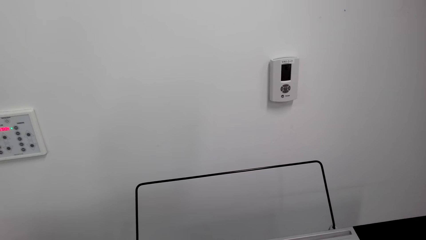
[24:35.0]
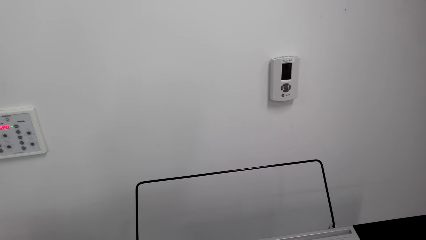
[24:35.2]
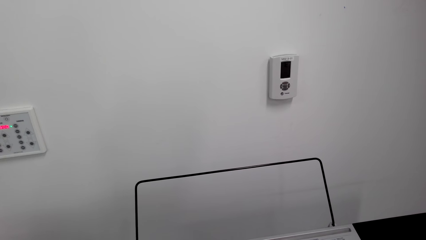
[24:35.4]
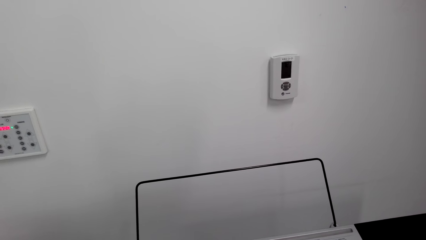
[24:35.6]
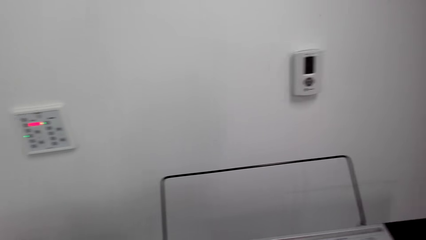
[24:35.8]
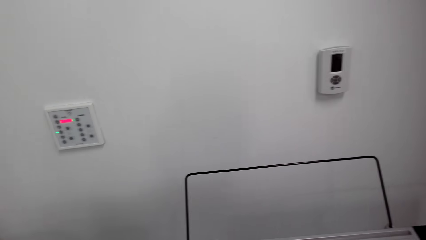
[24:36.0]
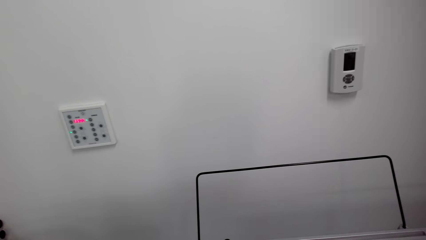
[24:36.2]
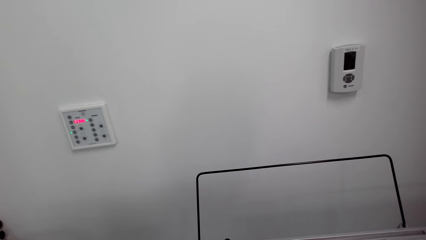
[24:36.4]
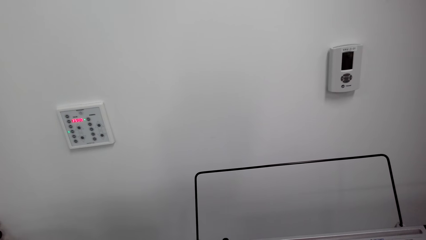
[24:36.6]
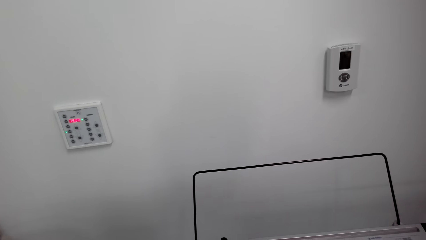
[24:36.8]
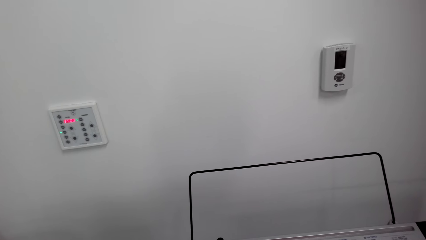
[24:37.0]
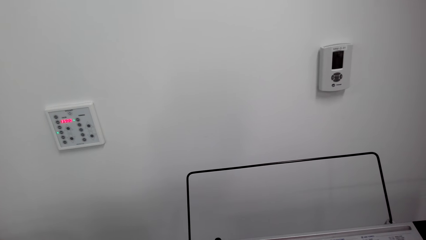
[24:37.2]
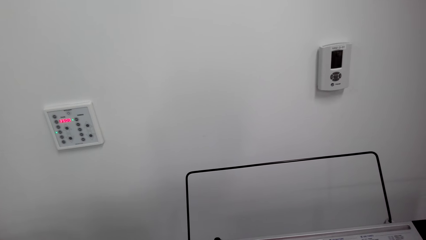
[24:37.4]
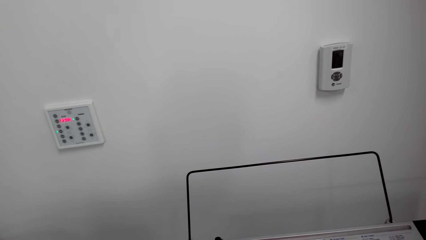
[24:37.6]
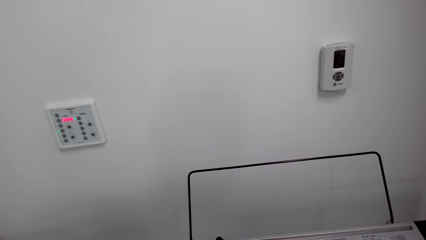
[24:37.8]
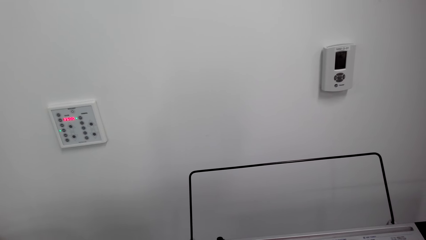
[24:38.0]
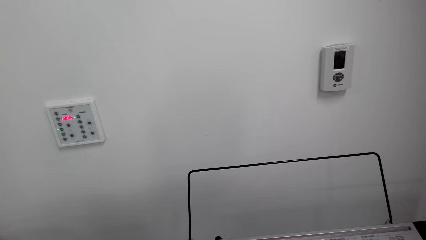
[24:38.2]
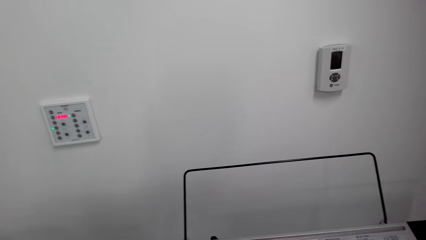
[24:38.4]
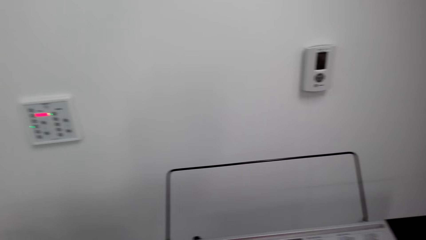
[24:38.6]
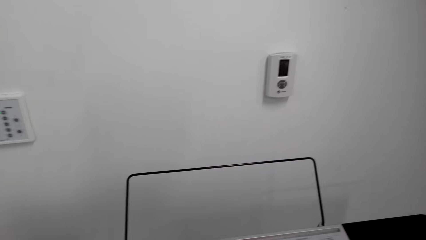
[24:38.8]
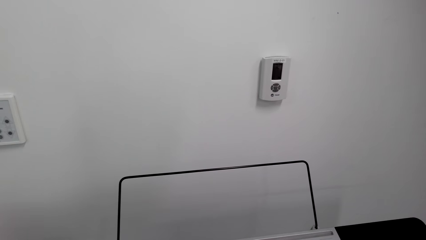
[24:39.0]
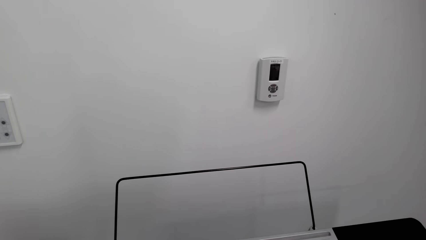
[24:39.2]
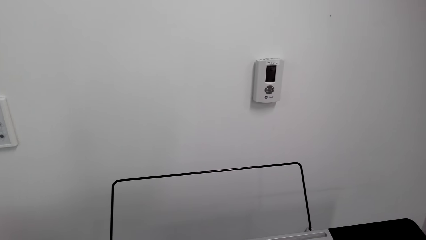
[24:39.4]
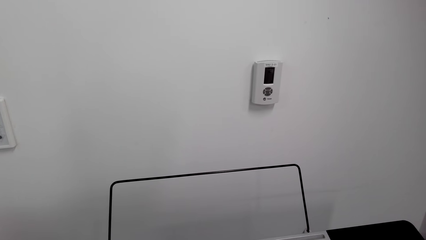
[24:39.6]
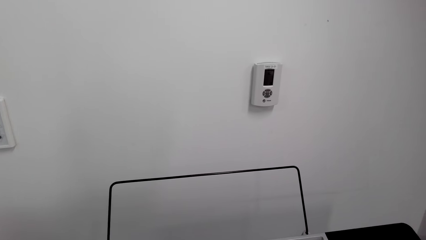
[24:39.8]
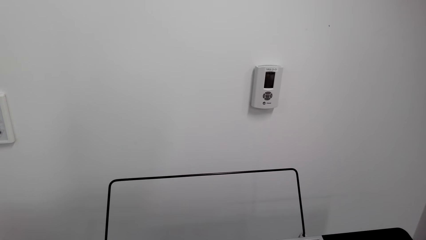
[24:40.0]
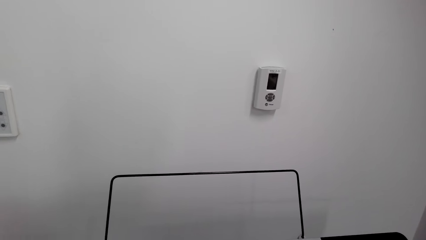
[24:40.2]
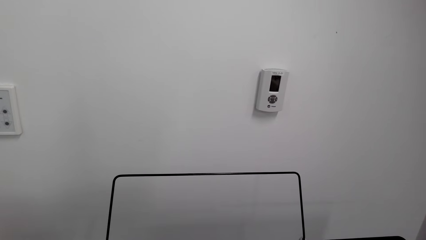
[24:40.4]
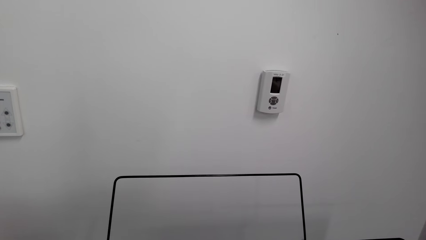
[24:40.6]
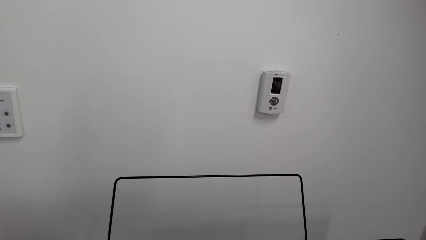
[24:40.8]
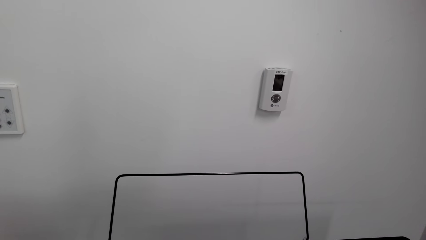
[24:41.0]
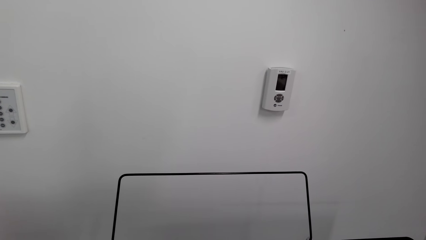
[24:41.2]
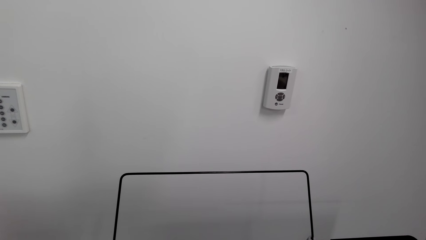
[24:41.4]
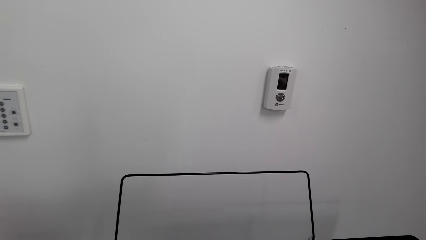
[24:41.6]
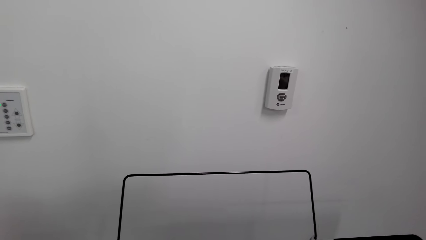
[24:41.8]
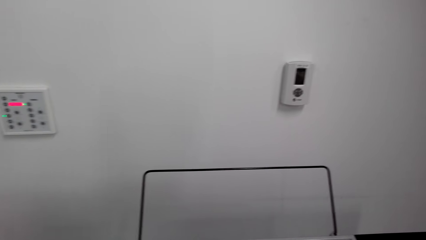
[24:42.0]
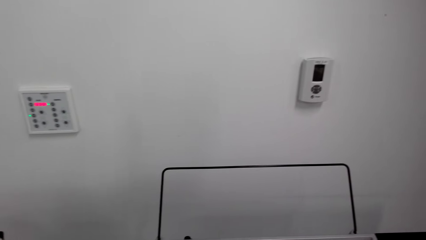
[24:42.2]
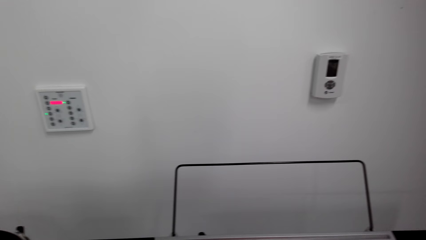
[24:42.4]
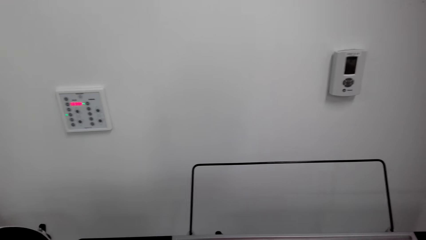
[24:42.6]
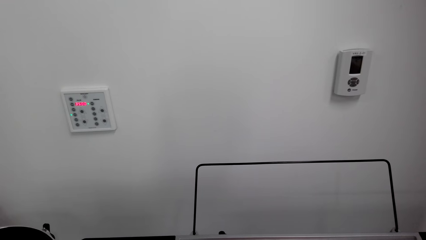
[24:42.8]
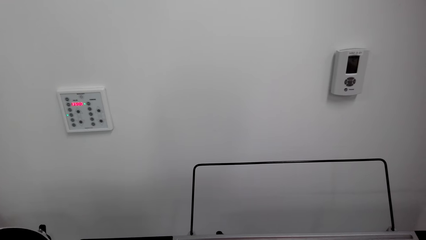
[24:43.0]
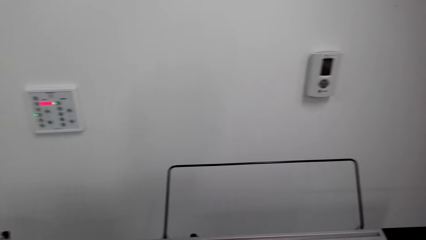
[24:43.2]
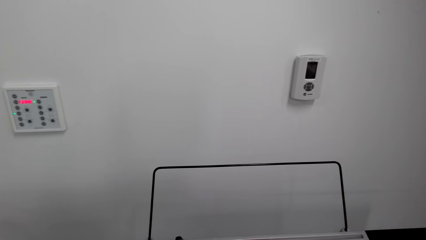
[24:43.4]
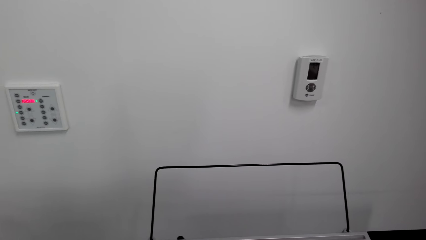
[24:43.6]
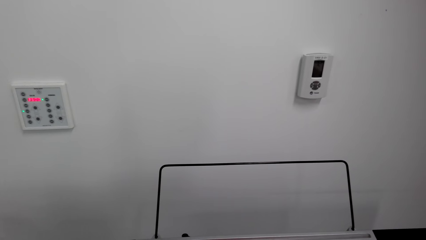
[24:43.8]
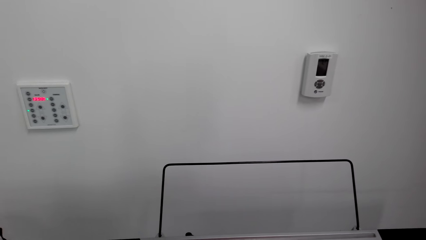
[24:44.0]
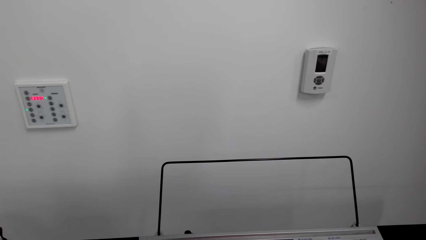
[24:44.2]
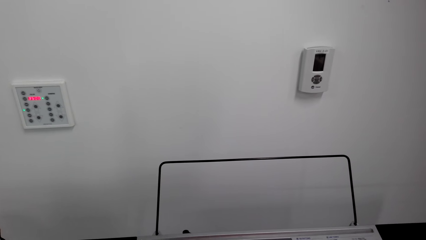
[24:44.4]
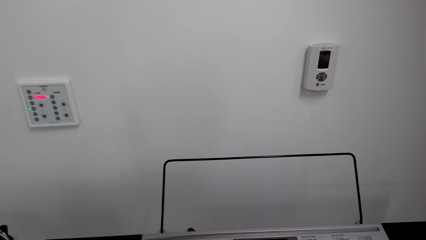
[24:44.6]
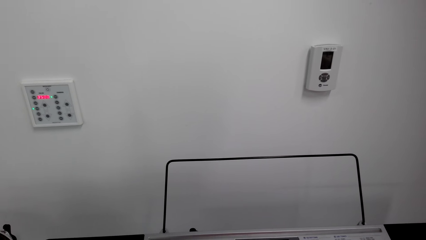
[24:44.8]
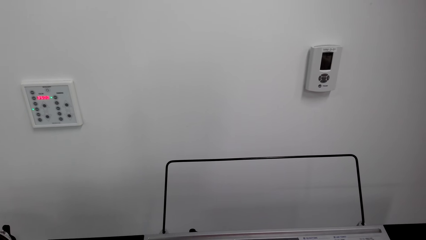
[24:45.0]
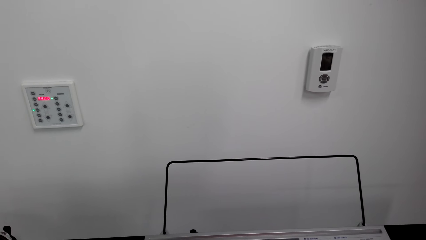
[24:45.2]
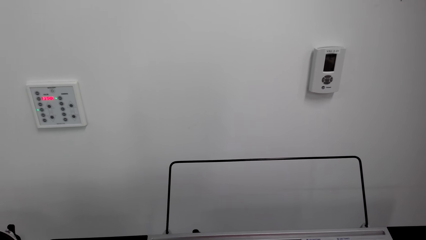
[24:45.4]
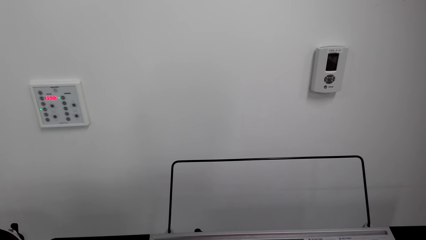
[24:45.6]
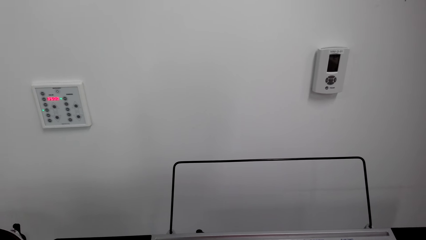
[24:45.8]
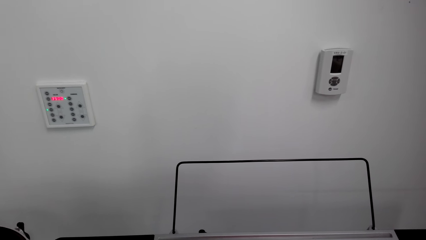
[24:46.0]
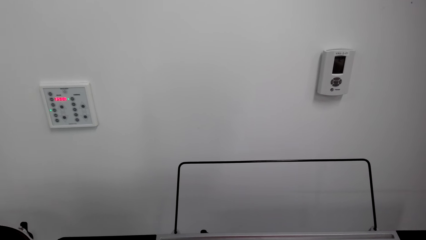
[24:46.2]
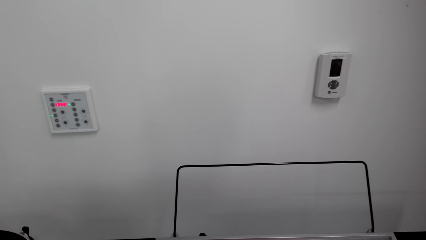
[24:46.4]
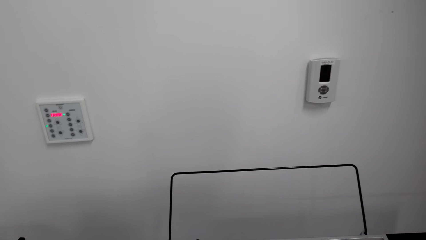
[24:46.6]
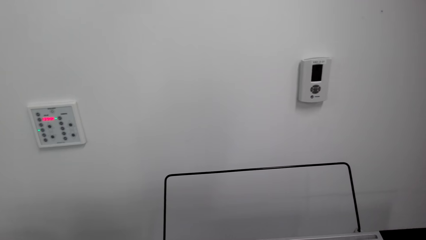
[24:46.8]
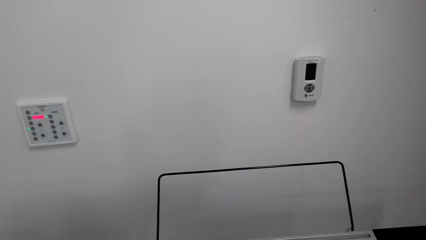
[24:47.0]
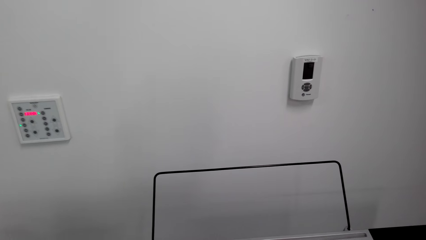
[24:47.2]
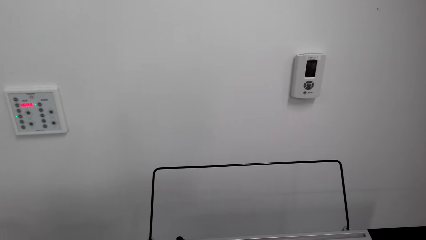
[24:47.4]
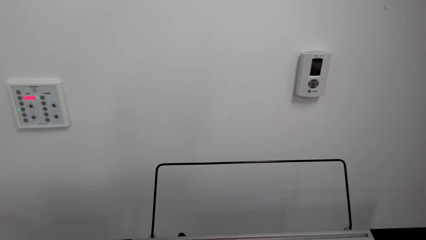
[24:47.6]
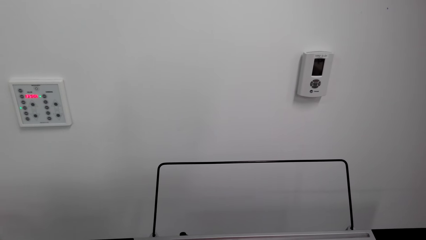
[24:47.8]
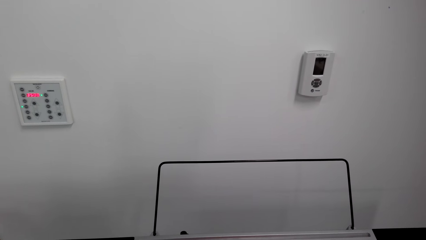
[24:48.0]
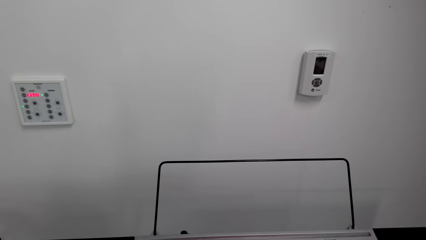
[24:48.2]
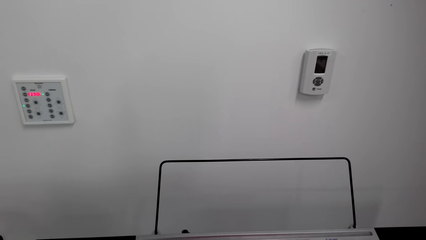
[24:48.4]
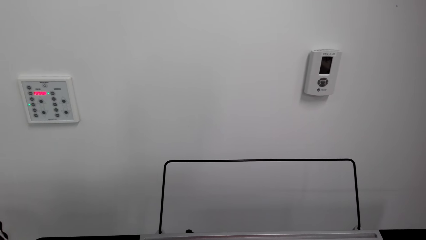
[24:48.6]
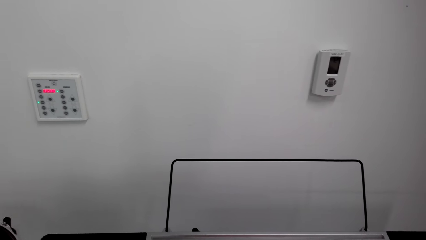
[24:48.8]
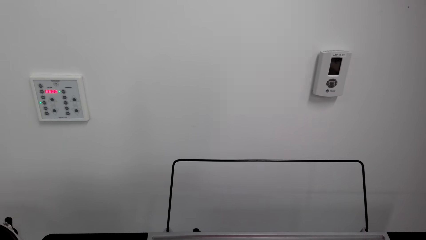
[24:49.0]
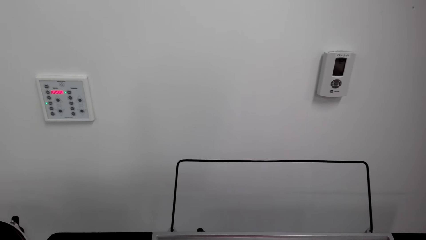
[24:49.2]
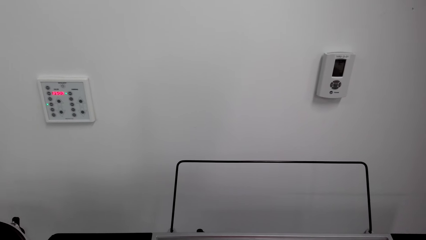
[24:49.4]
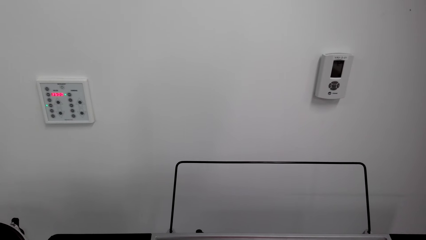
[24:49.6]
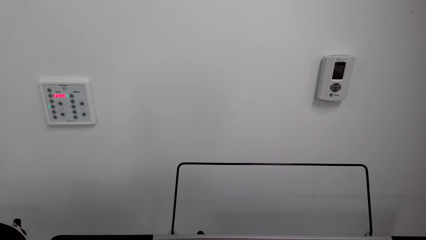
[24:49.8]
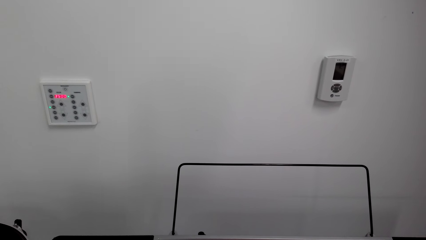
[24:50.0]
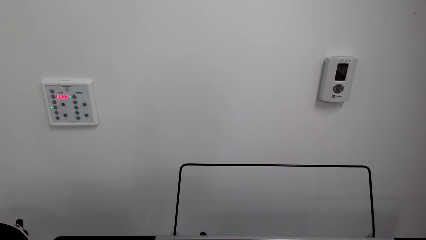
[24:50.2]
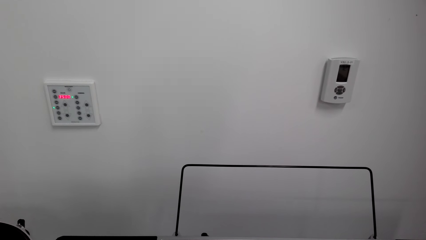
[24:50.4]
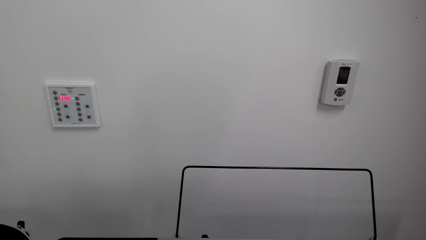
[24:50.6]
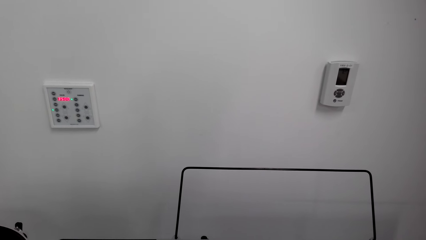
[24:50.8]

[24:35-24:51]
The camera wearer plays piano. They look around. They play the piano.
